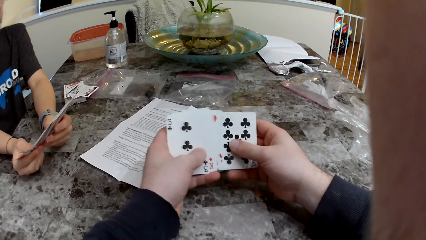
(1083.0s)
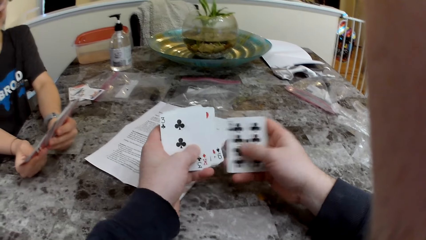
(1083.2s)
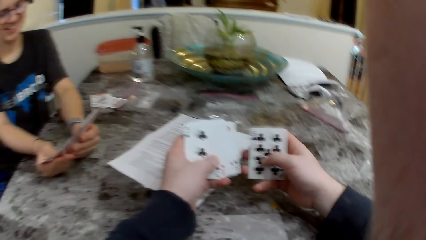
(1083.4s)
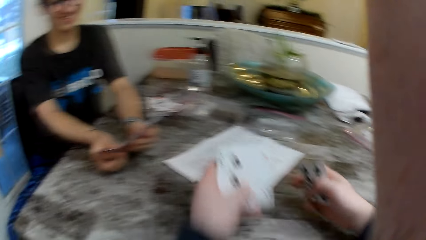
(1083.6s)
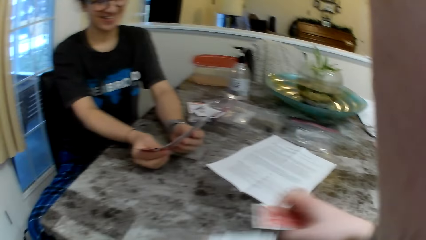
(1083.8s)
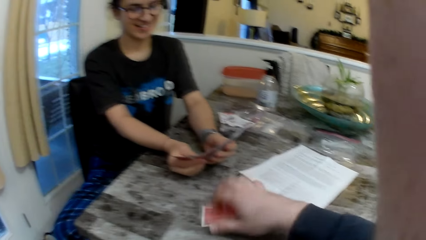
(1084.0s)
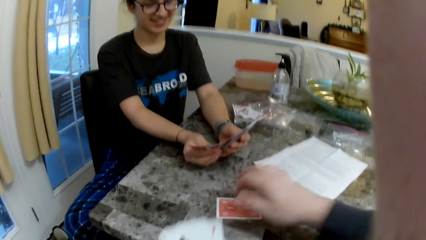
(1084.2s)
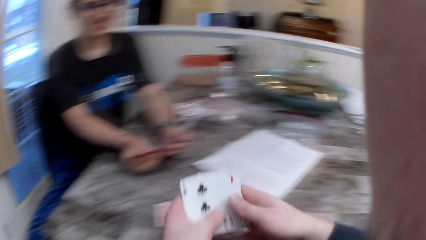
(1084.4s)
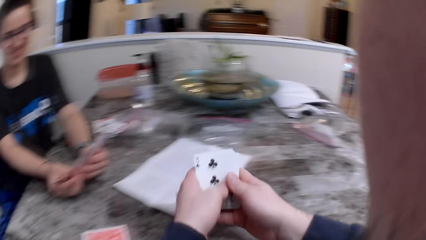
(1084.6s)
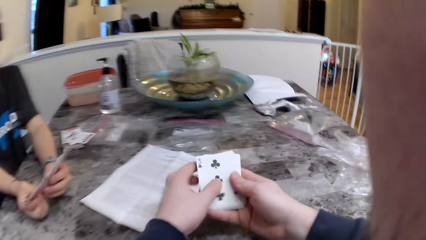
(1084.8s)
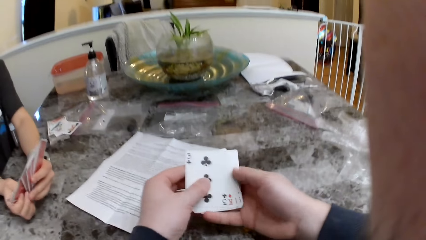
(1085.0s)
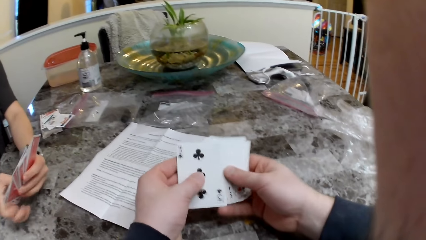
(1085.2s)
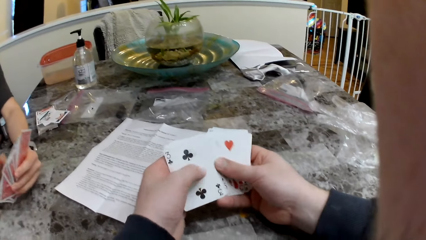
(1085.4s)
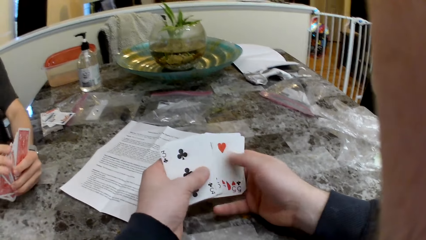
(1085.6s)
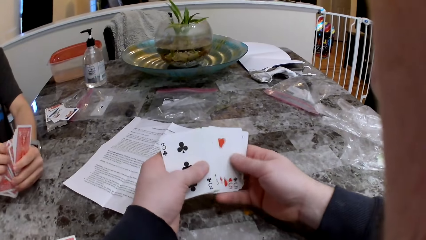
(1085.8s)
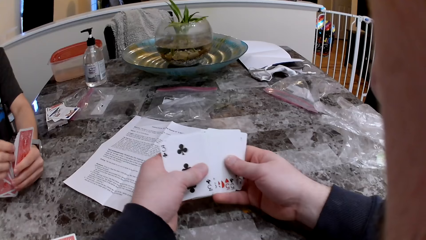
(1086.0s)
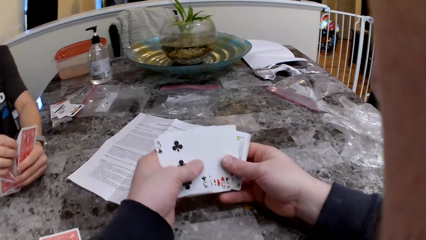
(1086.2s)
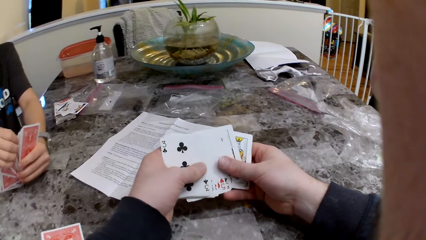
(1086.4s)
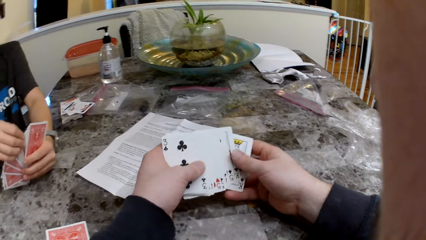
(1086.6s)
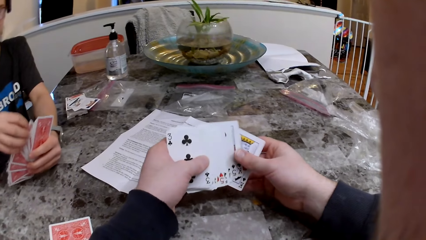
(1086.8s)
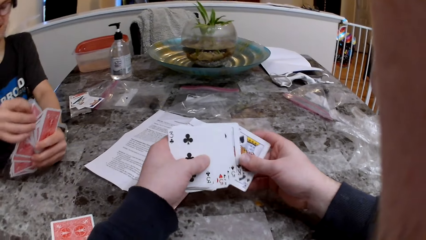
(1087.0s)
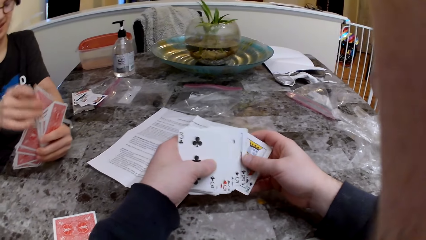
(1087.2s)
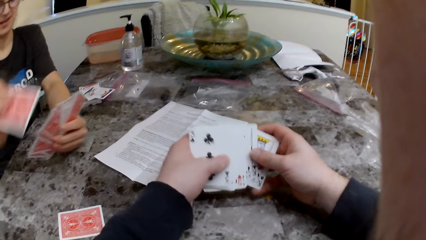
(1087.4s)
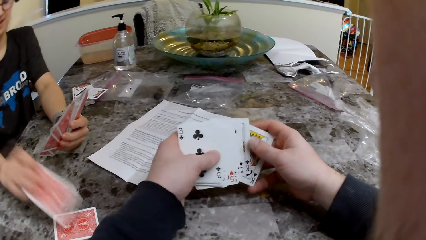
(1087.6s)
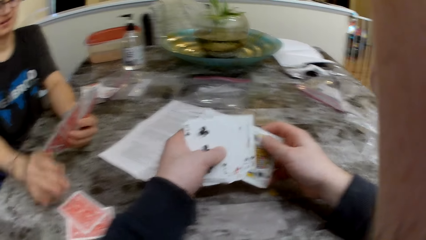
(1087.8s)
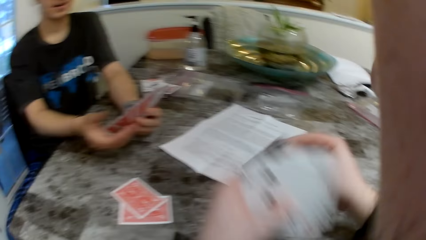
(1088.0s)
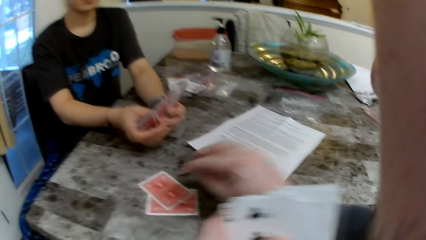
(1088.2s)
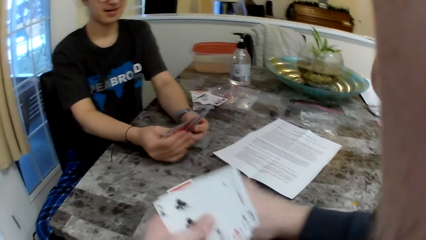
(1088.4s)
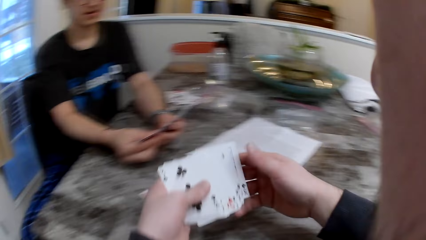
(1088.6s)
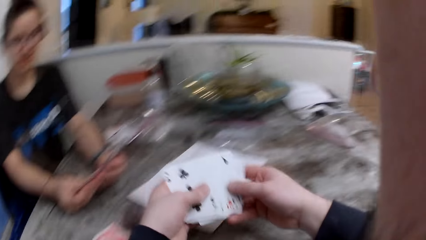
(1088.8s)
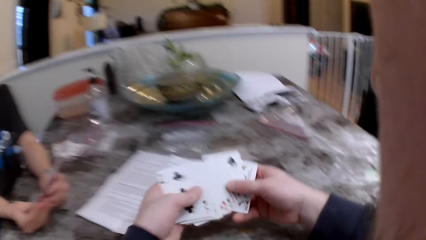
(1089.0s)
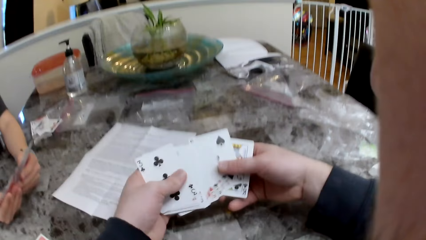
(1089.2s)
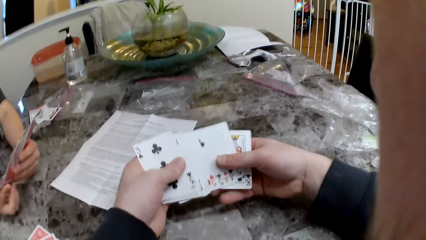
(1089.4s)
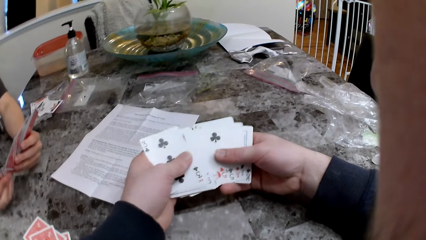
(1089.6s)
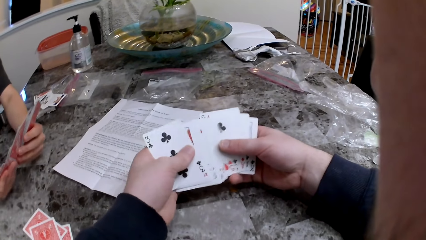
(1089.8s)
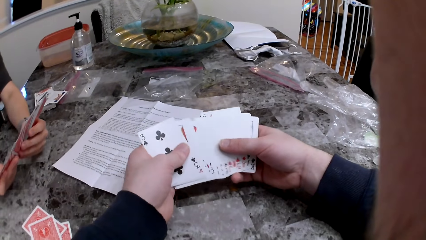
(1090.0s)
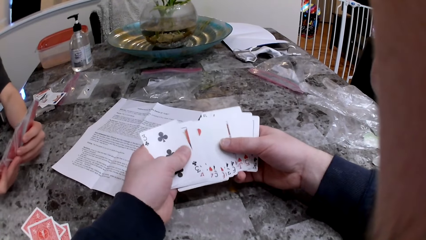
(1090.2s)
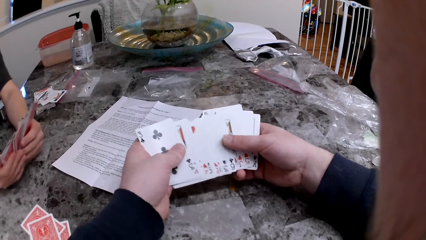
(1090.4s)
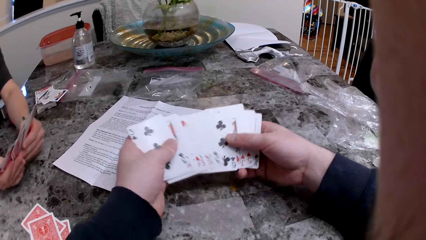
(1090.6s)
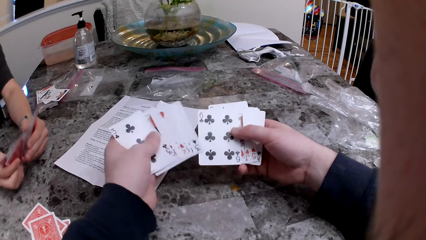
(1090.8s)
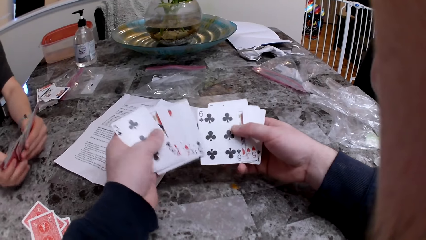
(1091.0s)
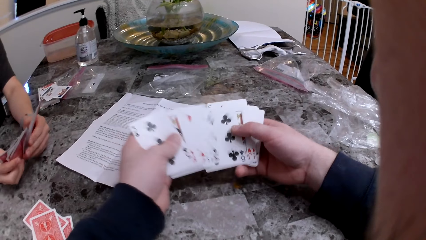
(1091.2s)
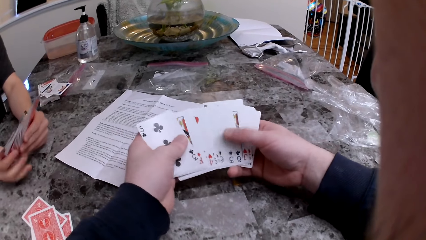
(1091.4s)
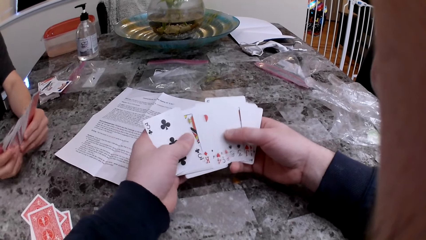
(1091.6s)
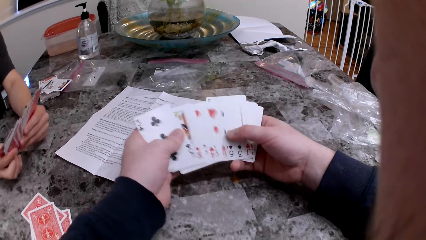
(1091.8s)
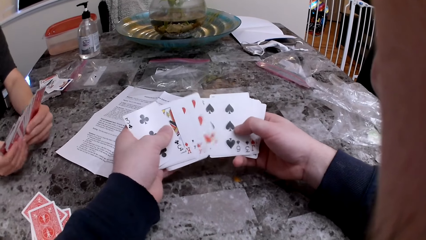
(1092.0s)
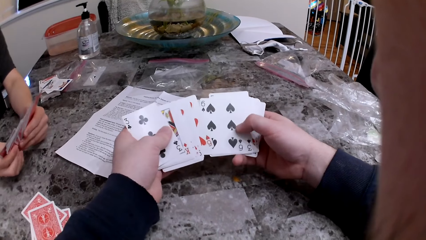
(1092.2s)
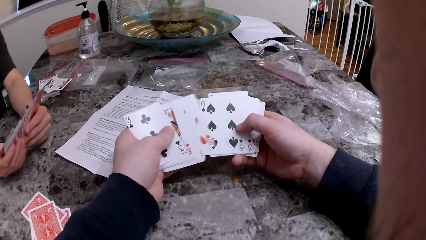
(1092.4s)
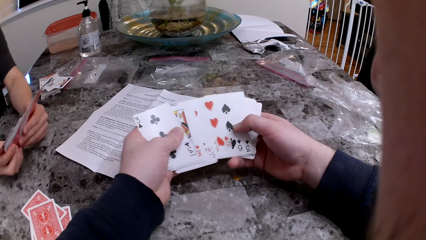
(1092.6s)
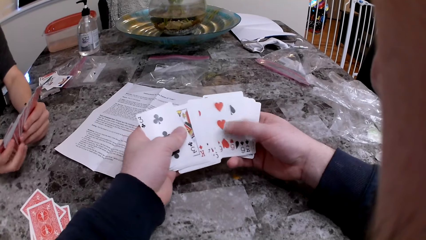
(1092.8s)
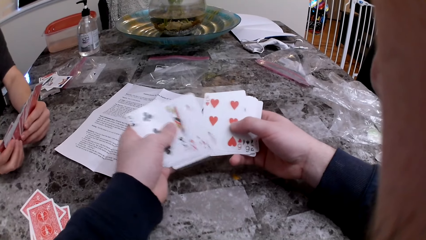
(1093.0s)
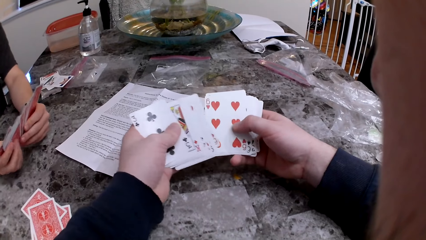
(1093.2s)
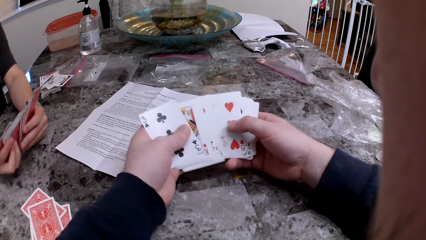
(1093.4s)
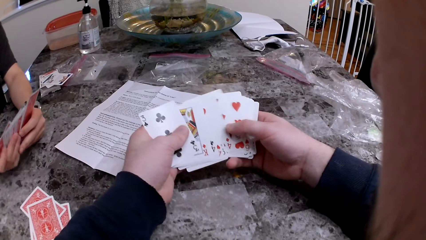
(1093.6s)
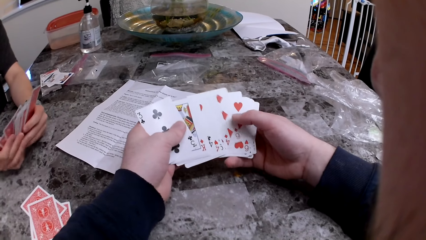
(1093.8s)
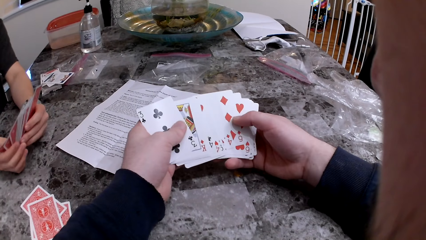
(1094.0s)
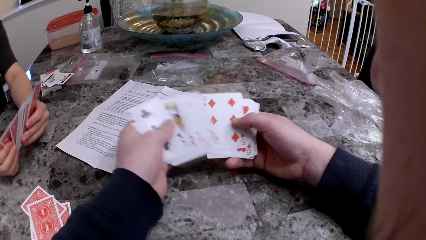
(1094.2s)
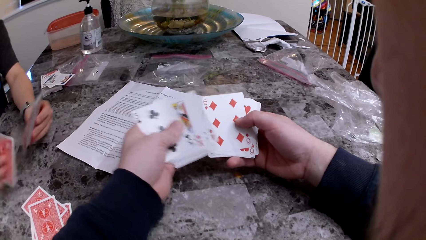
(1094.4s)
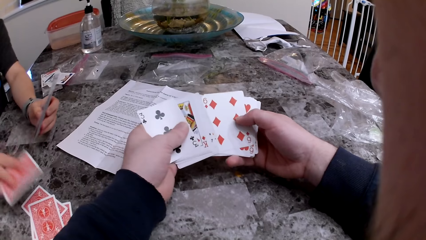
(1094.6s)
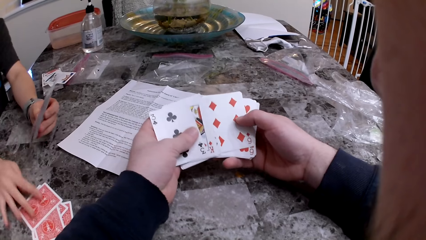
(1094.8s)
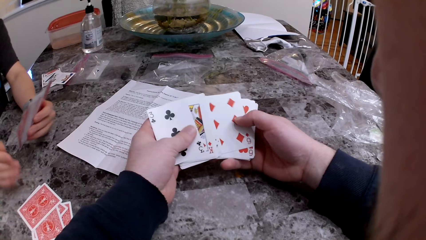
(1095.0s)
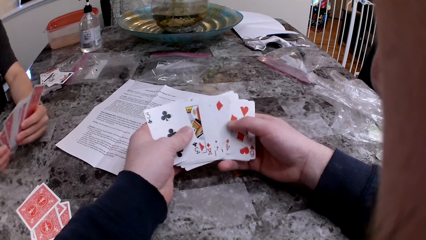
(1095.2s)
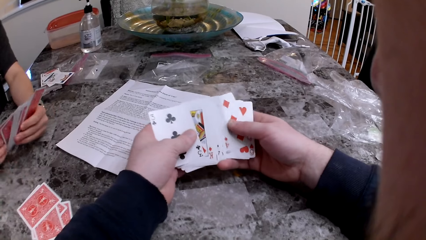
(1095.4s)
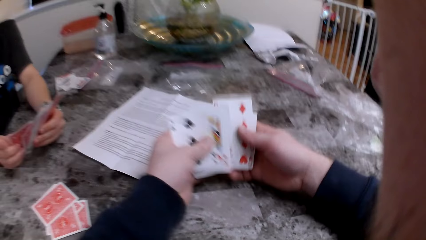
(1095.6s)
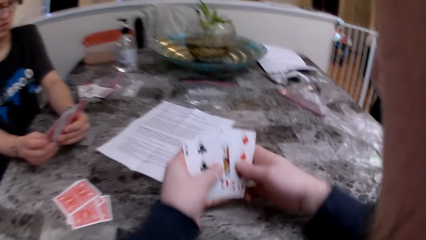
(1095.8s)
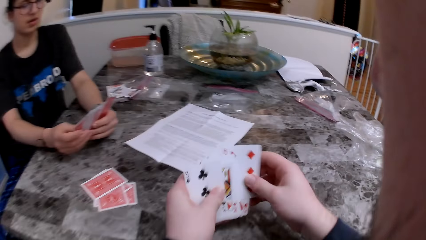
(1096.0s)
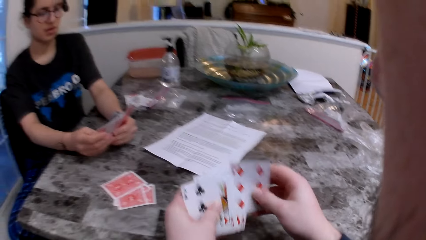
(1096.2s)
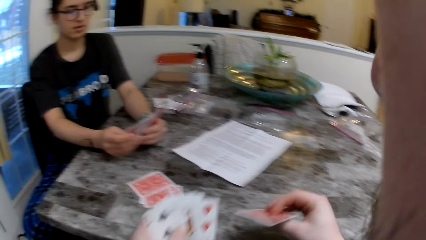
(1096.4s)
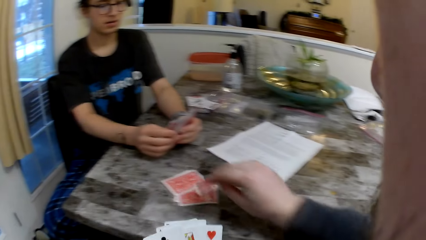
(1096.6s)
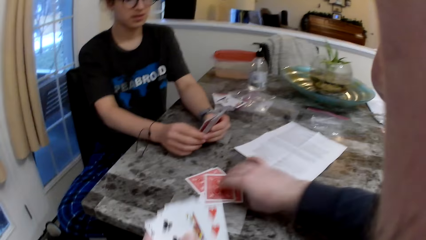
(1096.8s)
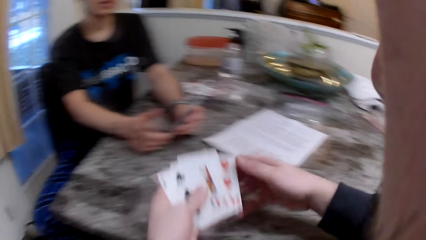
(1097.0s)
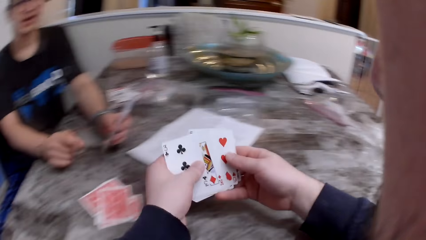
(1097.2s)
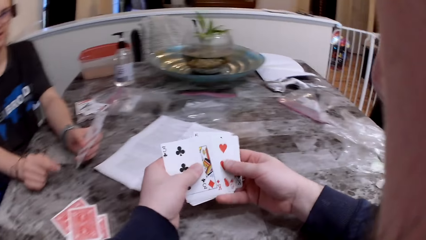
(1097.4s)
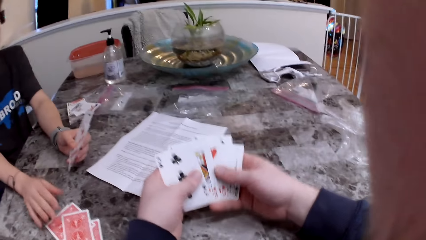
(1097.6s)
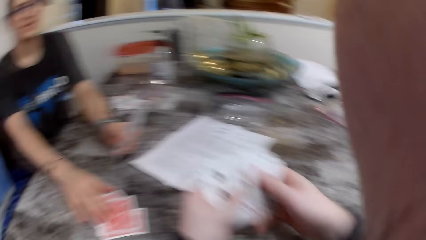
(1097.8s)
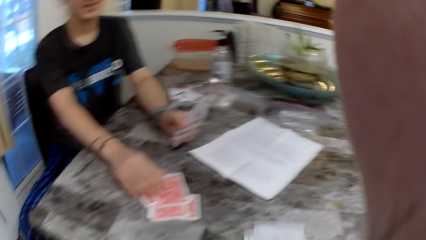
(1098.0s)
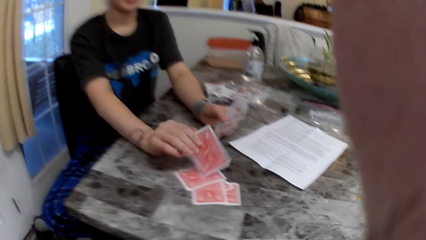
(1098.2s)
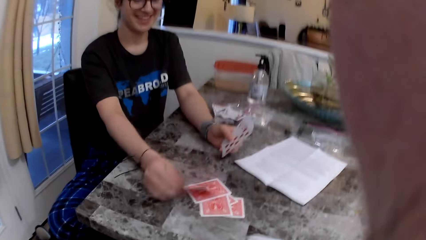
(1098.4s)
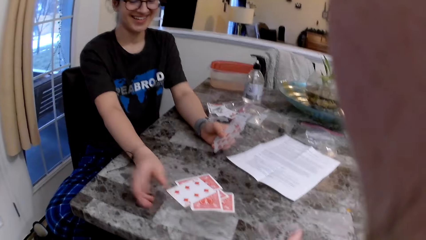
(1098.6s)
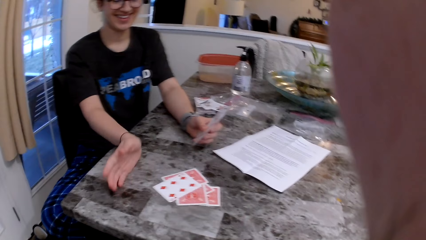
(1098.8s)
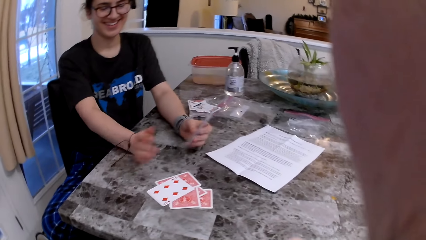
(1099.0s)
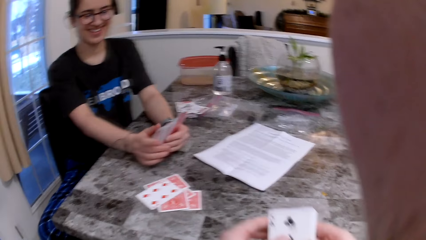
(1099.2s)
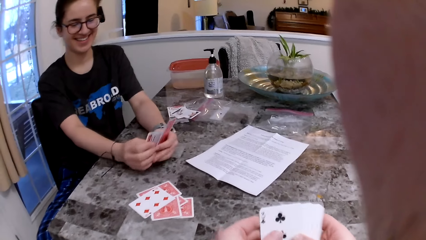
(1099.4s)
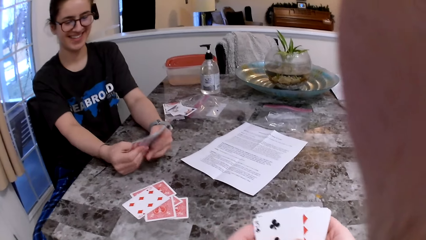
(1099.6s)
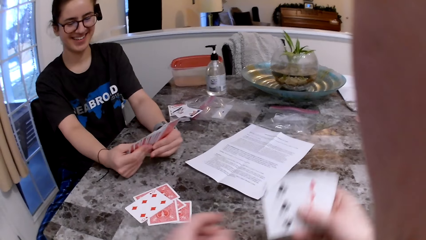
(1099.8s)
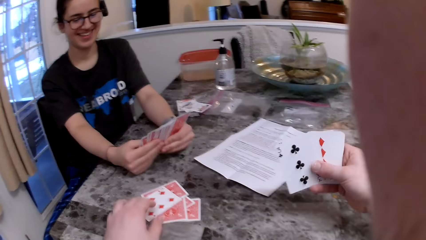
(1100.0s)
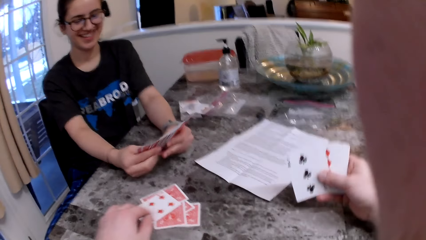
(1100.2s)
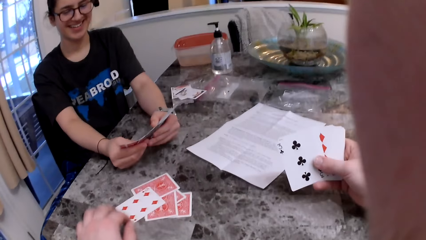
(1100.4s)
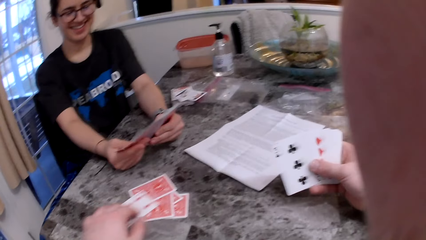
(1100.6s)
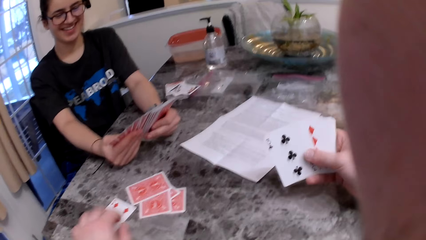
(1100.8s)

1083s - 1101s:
The camera wearer puts a card on the table. The woman puts a card on the table. The camera wearer puts a card on the table. The woman puts a card on the table. The camera wearer puts the card on the table. The woman flips a card on the table with her right hand. The camera wearer shifts a card on the table.
